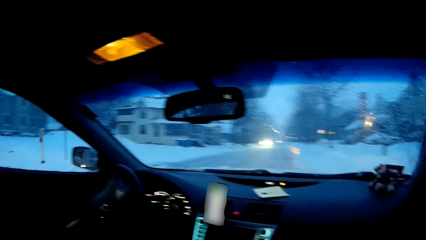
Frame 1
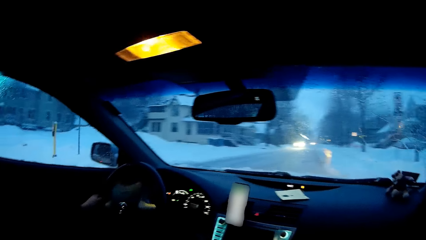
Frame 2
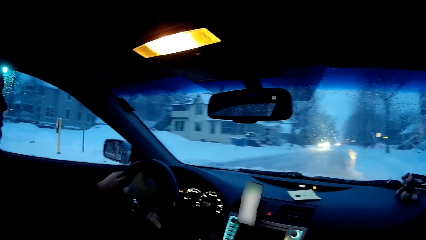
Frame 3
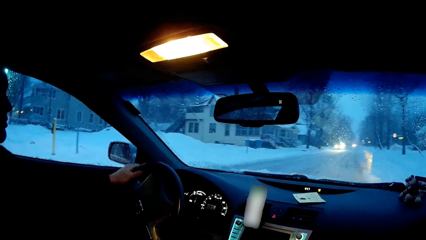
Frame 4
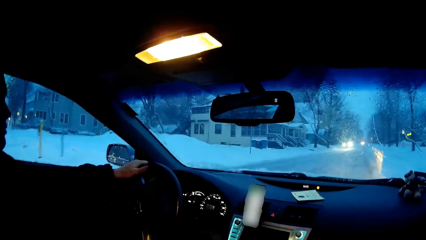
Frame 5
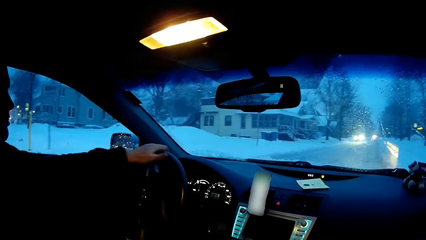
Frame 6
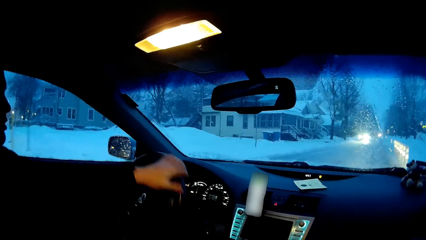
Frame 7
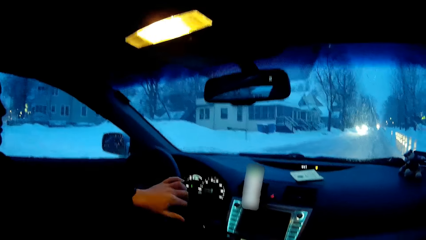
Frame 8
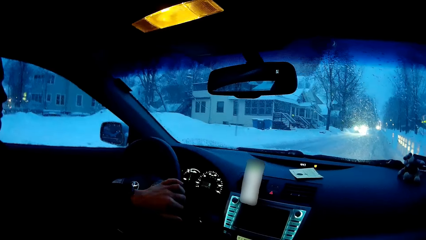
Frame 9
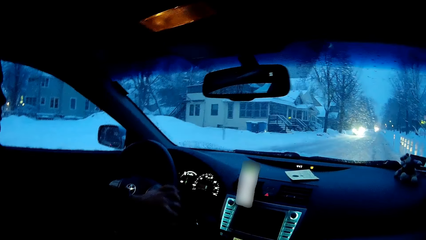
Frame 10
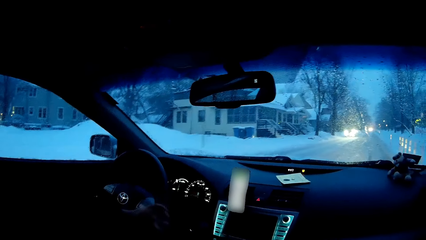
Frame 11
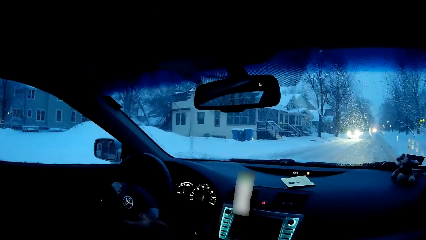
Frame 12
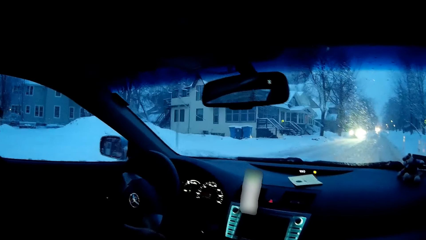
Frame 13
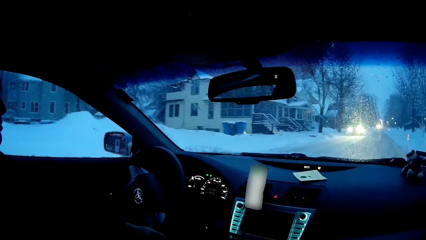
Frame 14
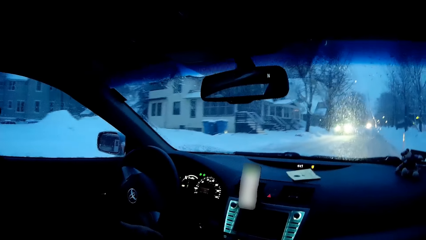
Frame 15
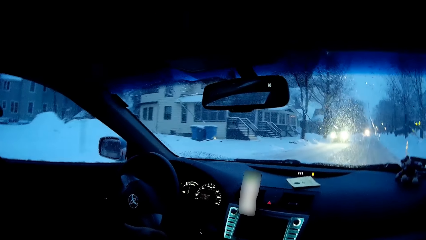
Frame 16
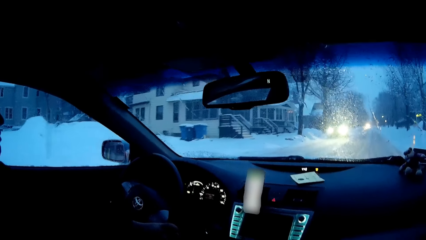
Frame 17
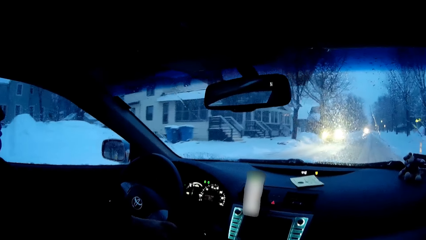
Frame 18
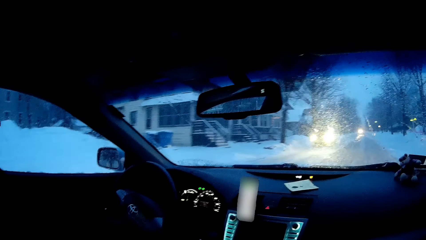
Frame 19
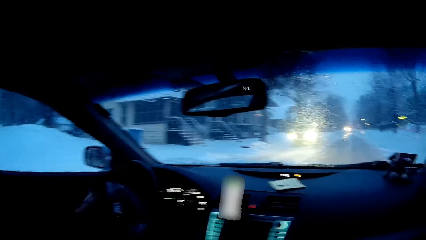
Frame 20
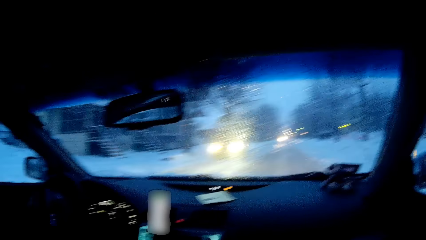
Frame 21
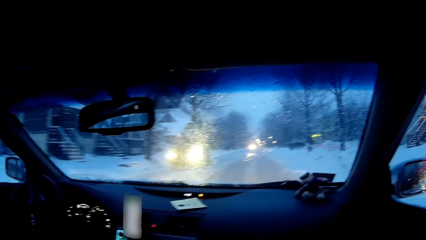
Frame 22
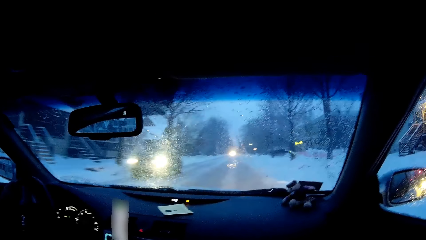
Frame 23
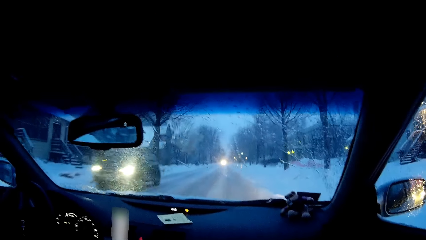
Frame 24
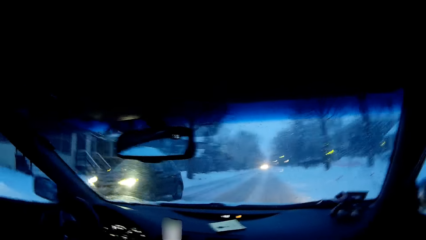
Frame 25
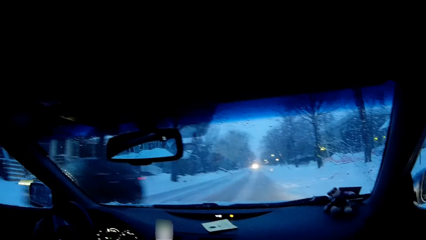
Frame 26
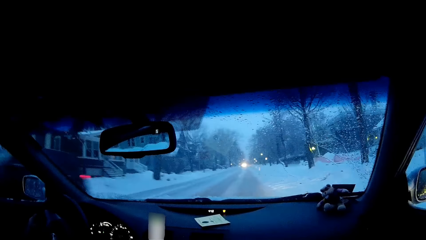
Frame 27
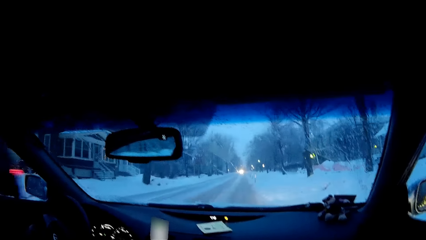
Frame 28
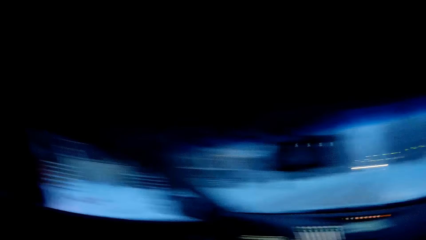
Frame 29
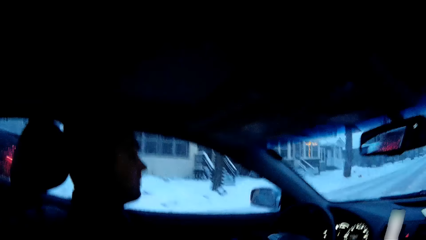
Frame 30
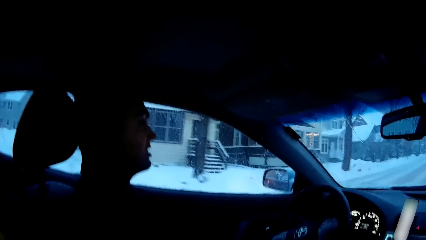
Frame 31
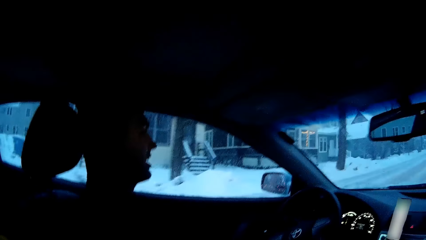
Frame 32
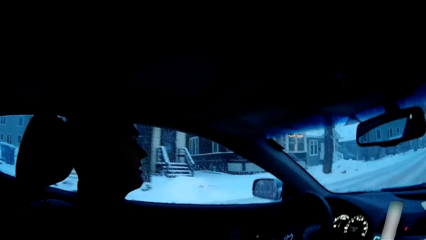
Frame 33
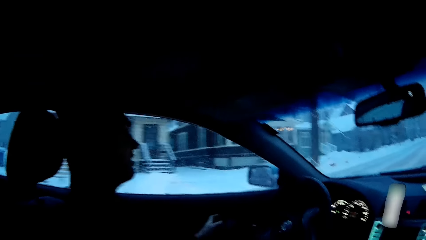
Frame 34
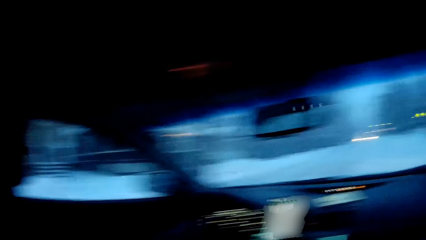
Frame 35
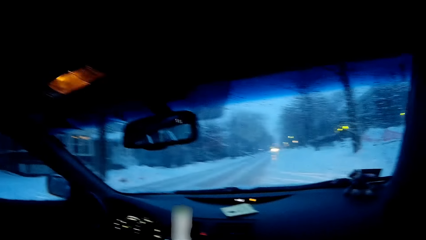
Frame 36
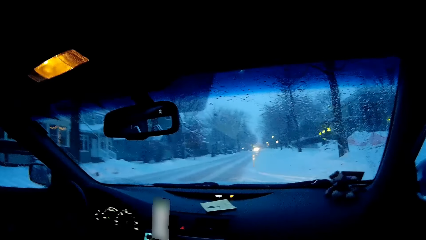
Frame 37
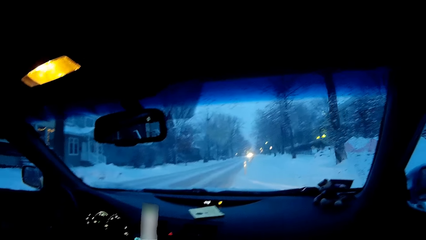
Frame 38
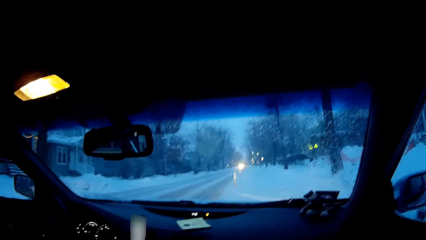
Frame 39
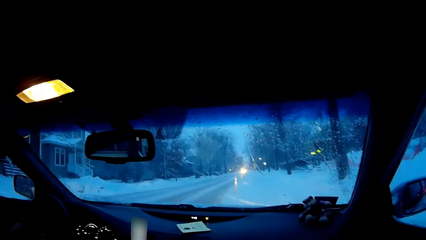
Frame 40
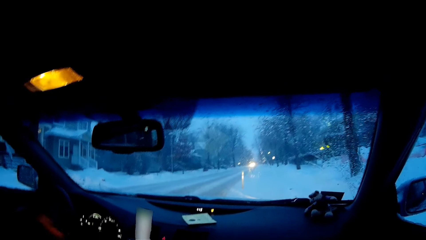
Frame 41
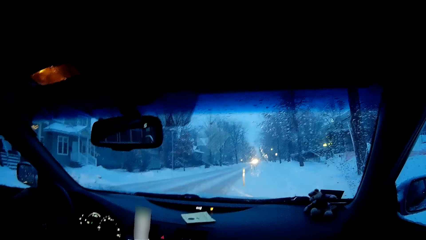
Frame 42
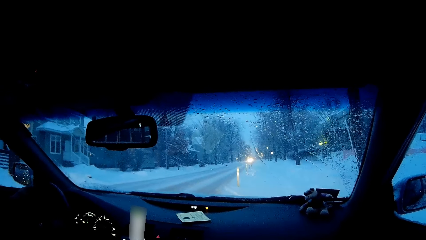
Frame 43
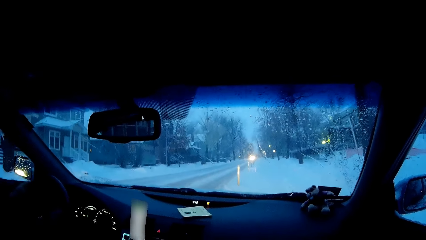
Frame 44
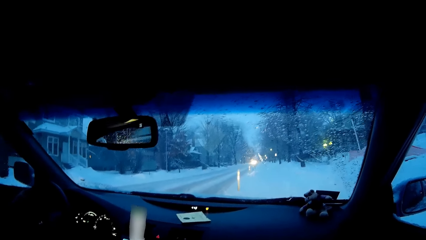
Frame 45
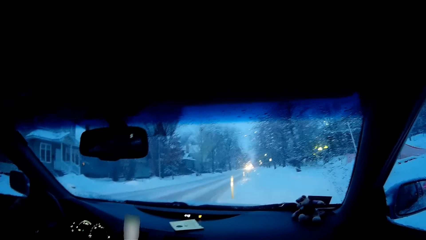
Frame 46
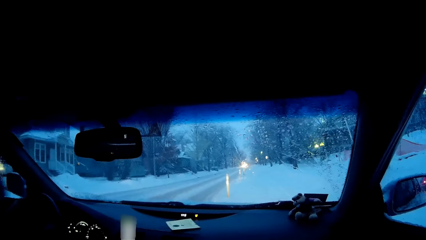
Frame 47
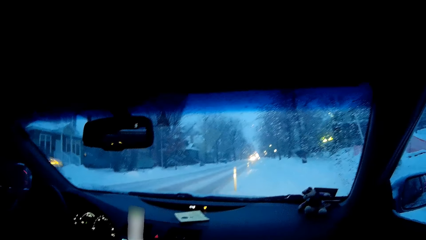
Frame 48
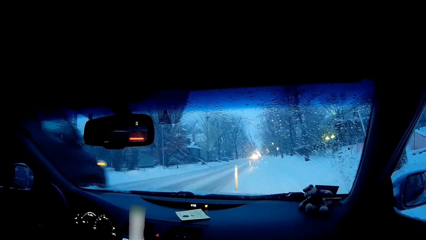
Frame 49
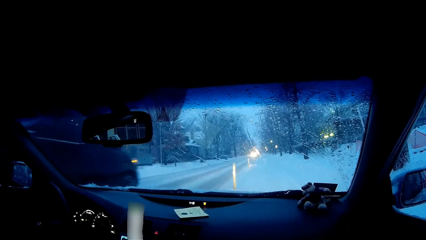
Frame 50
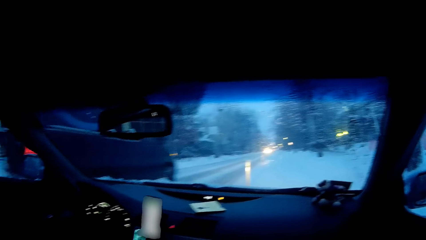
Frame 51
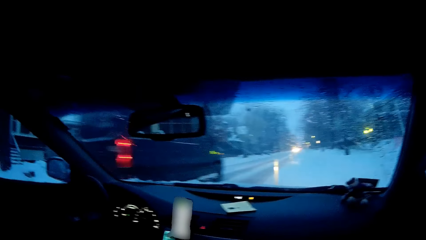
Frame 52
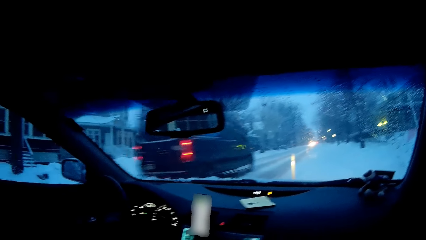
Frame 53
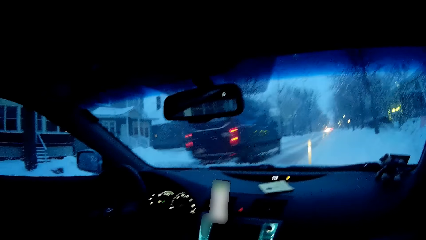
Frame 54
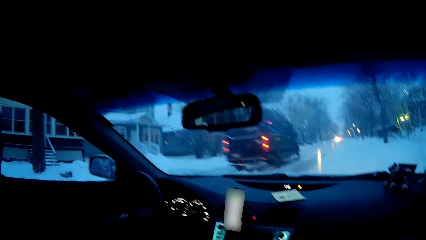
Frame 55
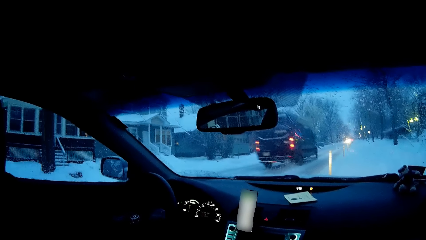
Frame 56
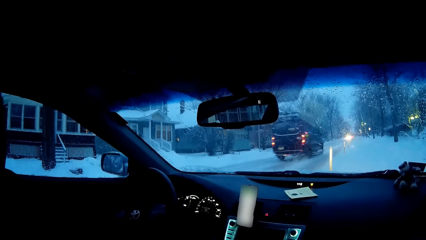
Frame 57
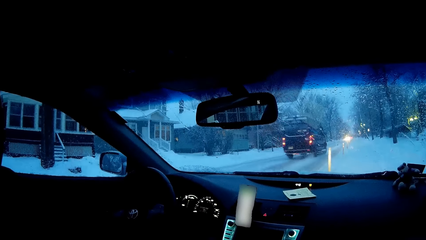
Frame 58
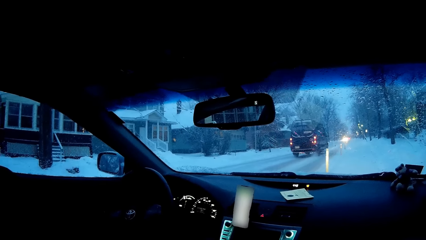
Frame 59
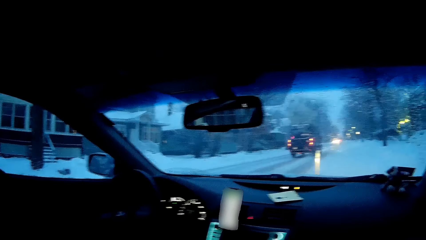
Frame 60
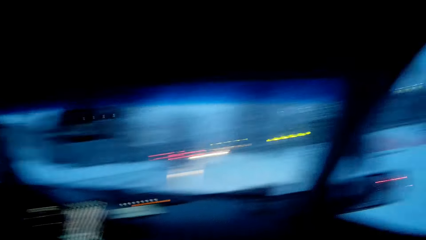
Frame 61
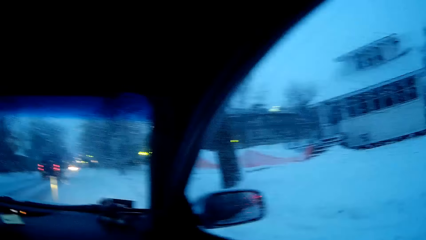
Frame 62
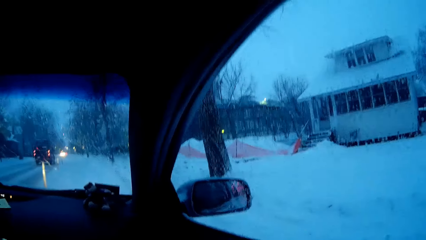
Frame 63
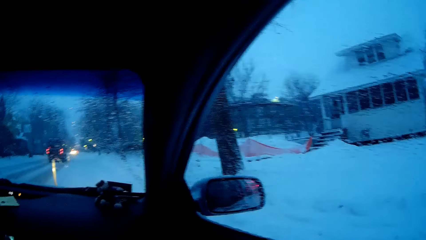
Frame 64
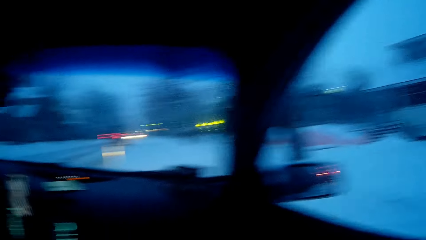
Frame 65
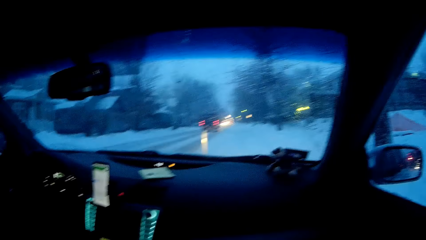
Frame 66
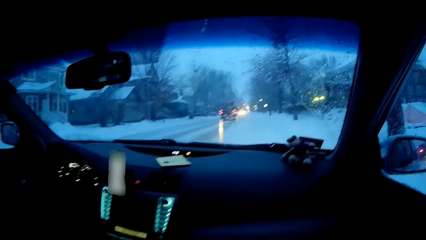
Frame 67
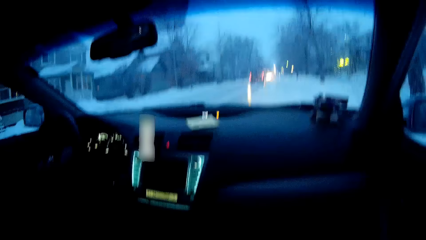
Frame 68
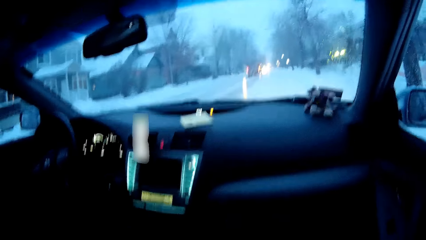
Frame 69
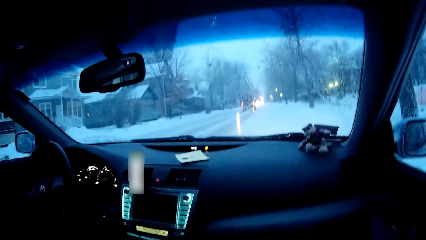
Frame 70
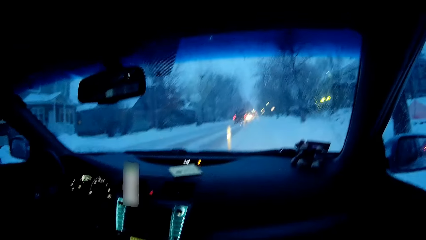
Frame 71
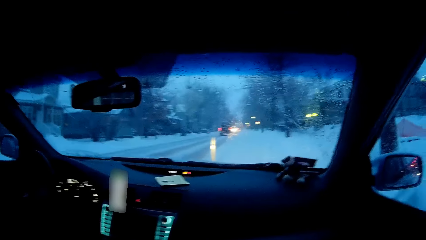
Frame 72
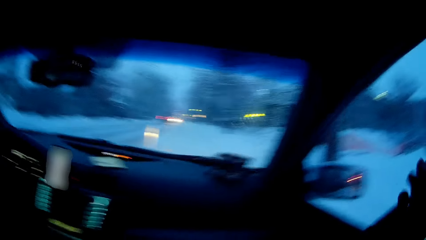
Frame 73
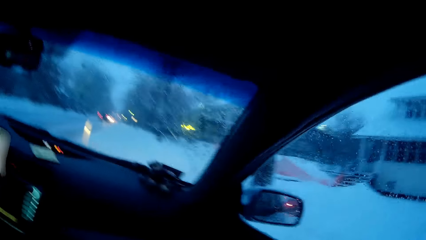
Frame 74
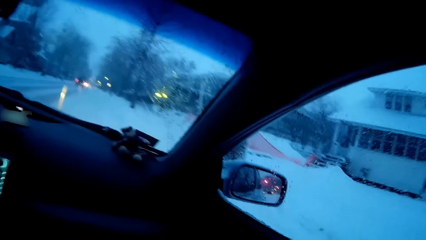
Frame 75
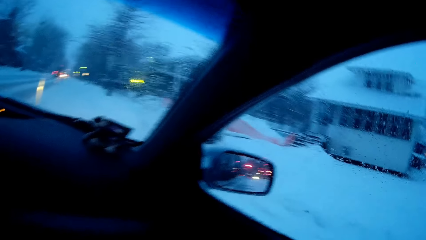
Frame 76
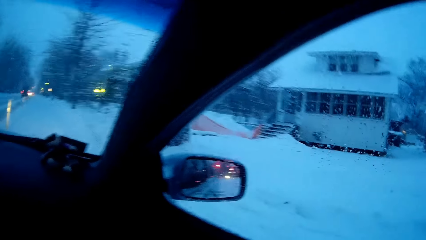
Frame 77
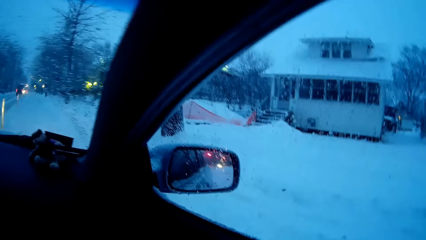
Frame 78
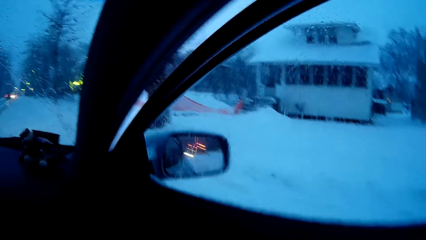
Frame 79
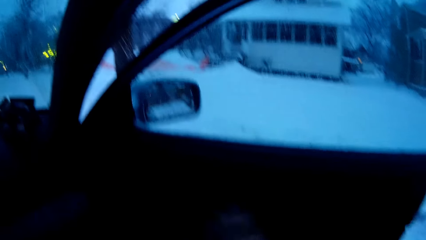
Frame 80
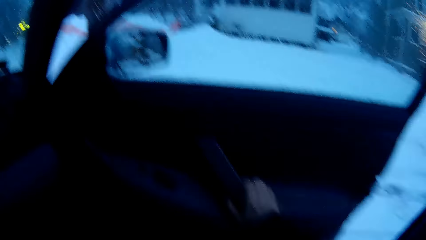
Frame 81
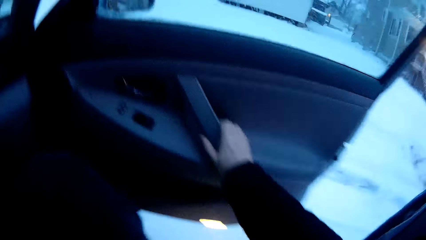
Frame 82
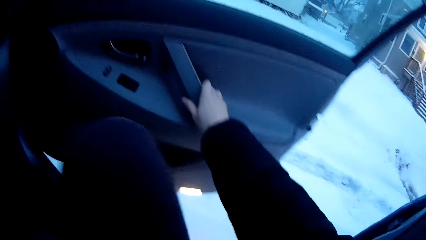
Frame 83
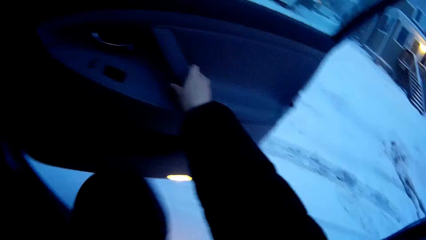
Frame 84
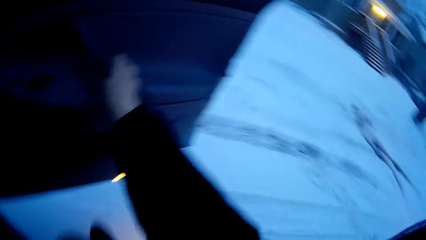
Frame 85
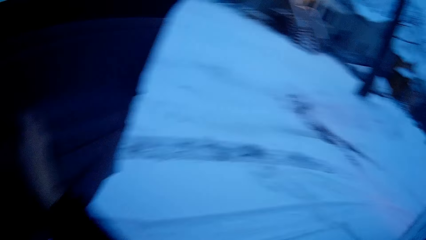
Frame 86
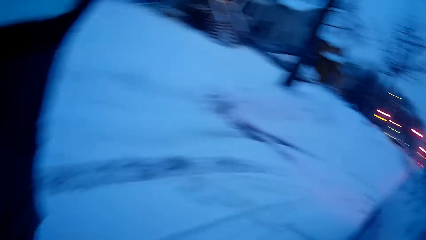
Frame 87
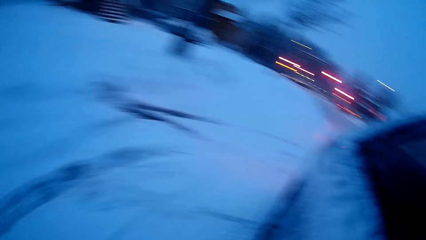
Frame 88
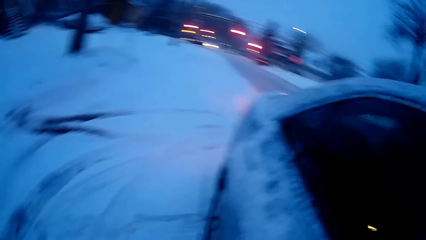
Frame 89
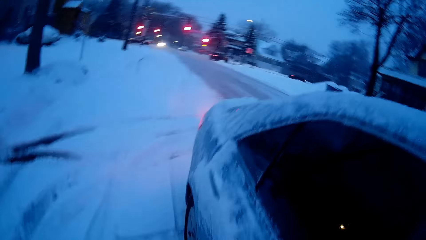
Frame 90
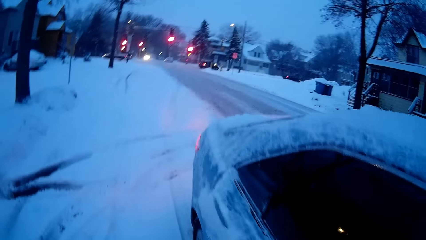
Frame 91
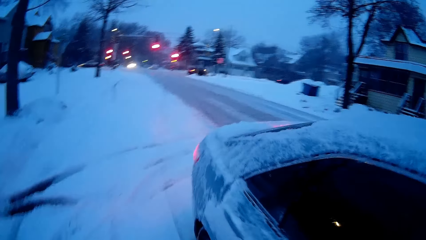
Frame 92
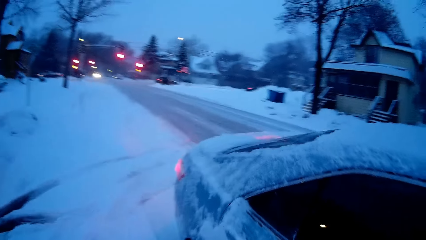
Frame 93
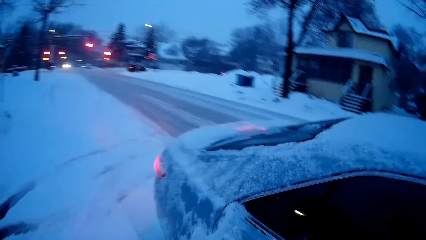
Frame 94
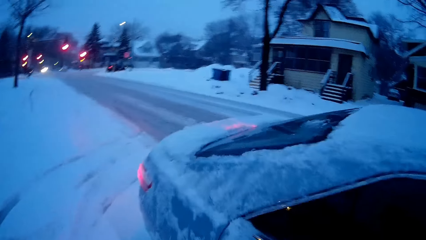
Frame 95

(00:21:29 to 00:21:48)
A man drives on the road. The camera wearer dialogues with the man. They look forward. The man stops the car. The man drives on the road. The camera wearer opens the car door. They get off the car.
